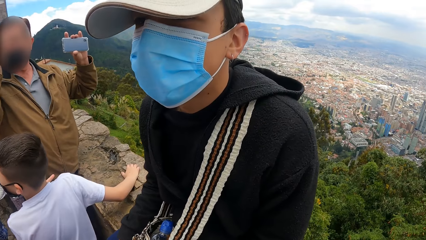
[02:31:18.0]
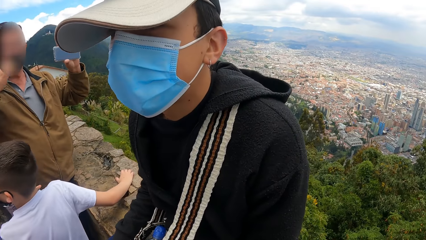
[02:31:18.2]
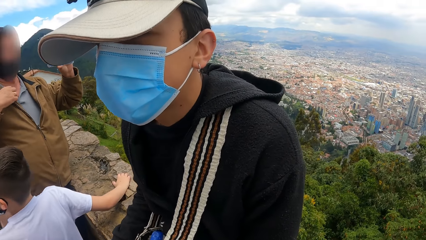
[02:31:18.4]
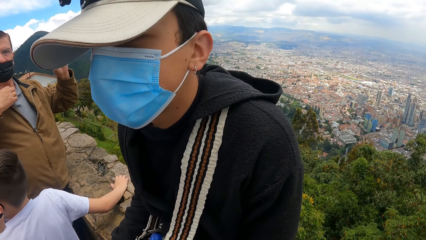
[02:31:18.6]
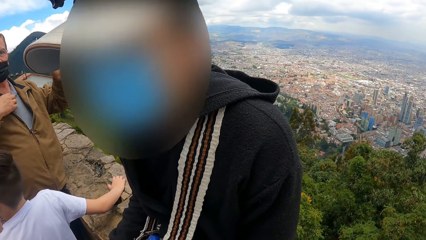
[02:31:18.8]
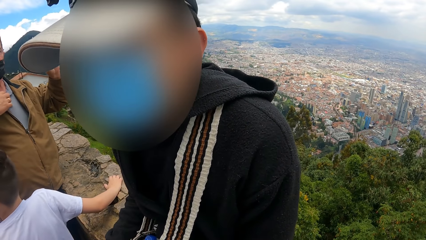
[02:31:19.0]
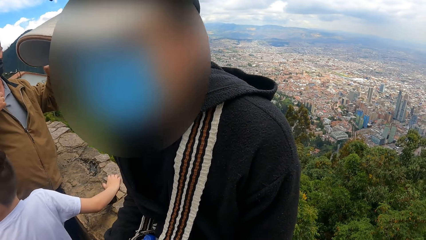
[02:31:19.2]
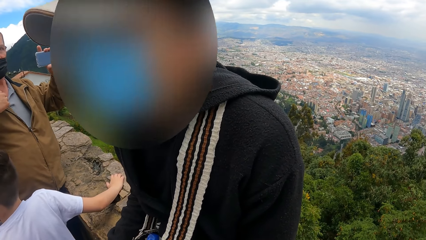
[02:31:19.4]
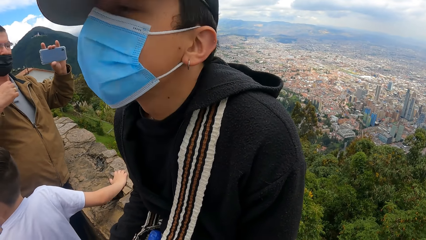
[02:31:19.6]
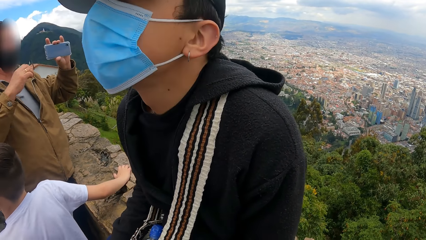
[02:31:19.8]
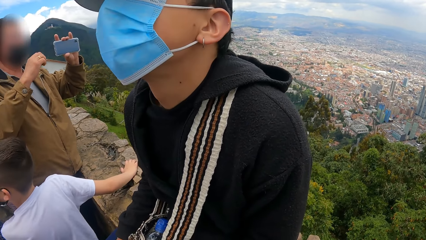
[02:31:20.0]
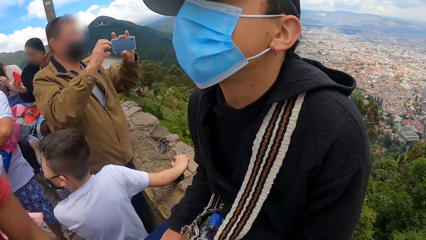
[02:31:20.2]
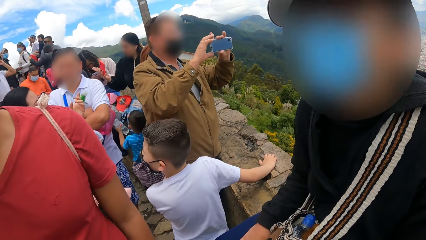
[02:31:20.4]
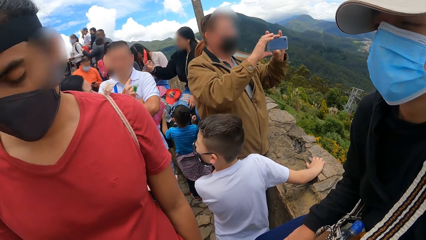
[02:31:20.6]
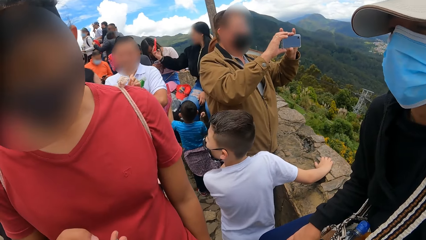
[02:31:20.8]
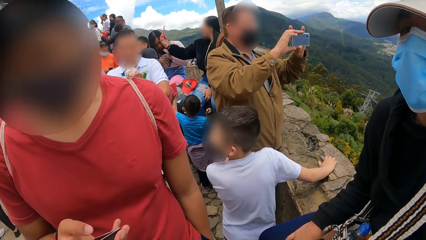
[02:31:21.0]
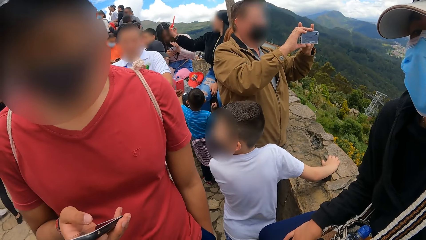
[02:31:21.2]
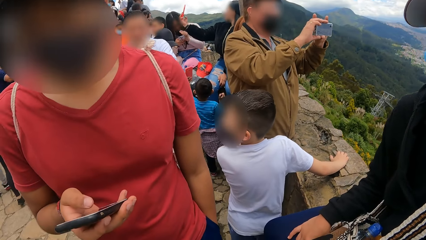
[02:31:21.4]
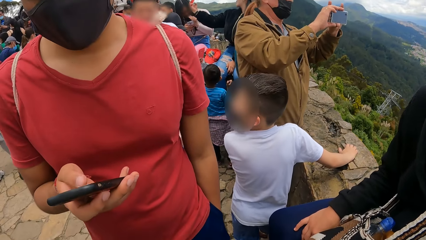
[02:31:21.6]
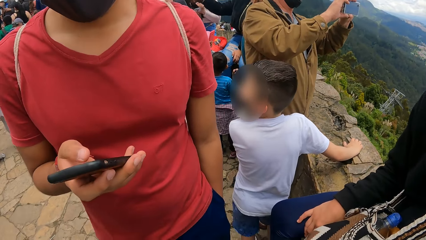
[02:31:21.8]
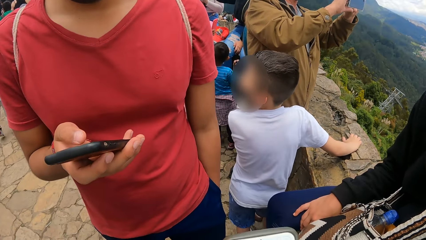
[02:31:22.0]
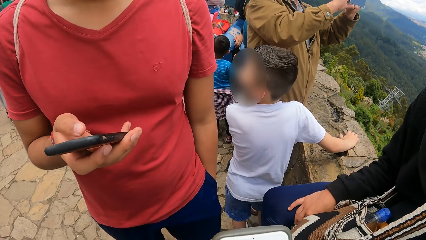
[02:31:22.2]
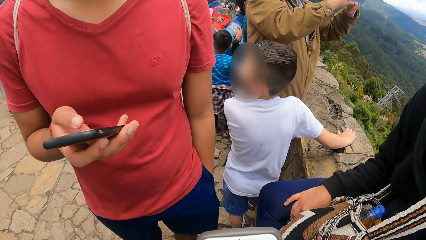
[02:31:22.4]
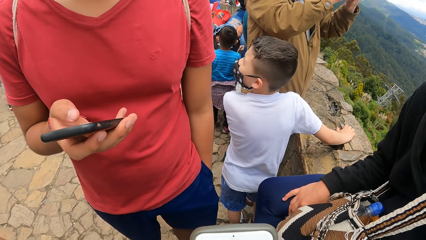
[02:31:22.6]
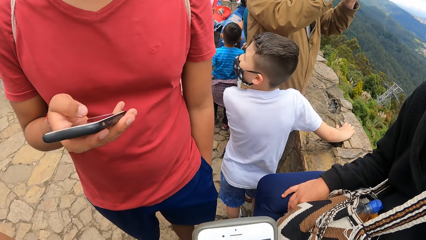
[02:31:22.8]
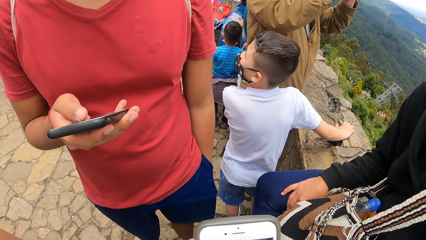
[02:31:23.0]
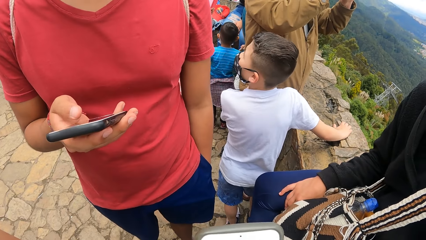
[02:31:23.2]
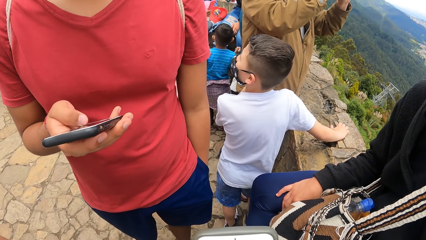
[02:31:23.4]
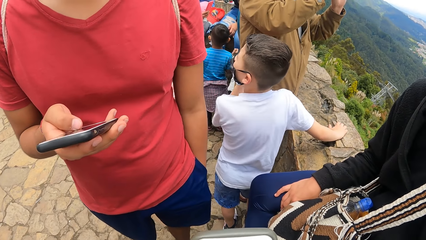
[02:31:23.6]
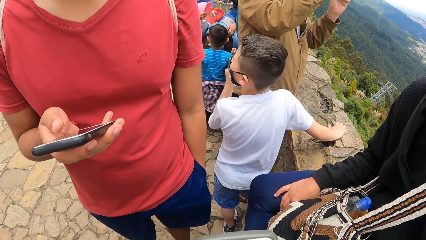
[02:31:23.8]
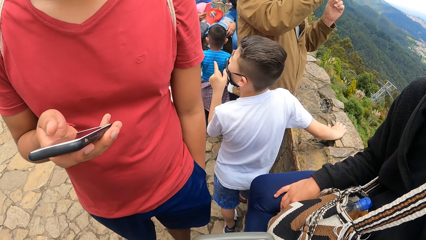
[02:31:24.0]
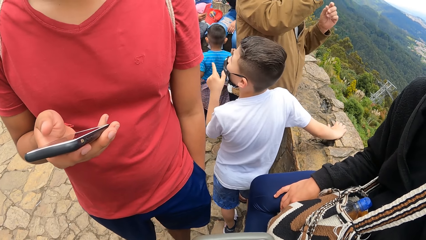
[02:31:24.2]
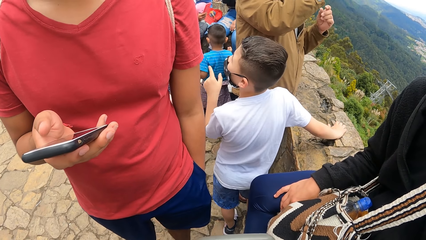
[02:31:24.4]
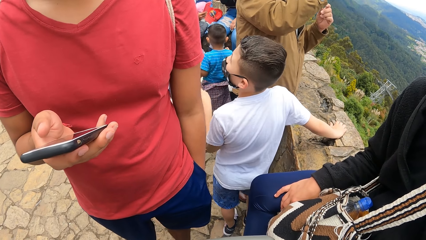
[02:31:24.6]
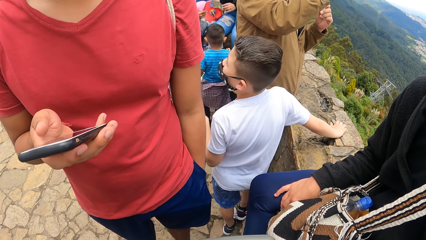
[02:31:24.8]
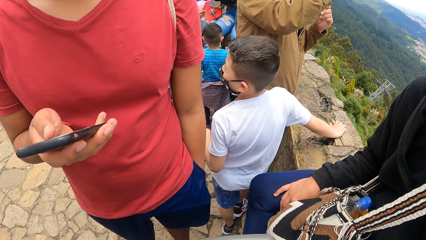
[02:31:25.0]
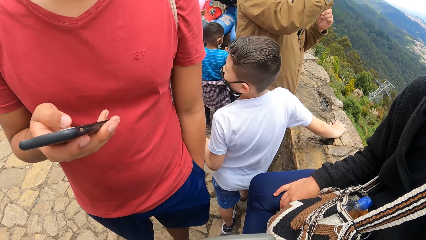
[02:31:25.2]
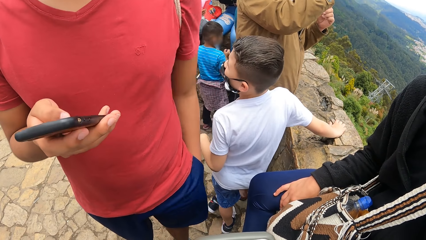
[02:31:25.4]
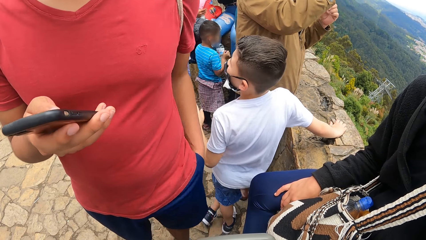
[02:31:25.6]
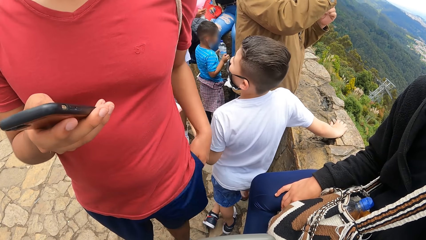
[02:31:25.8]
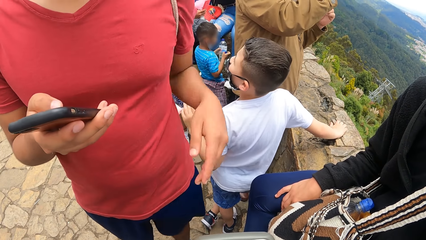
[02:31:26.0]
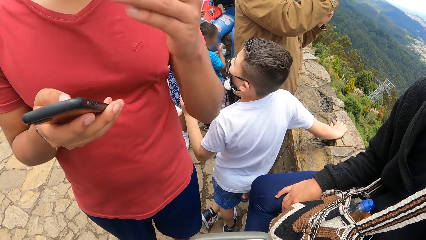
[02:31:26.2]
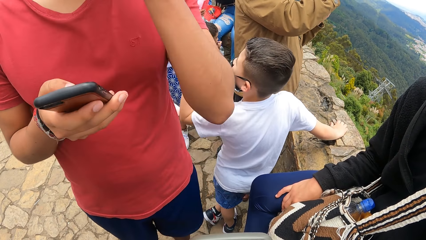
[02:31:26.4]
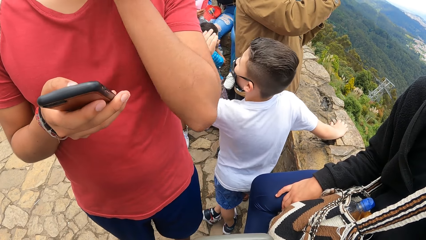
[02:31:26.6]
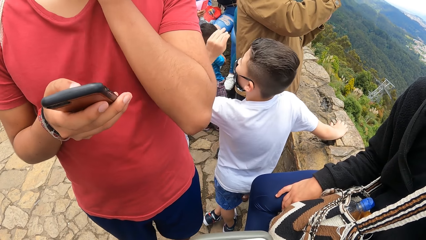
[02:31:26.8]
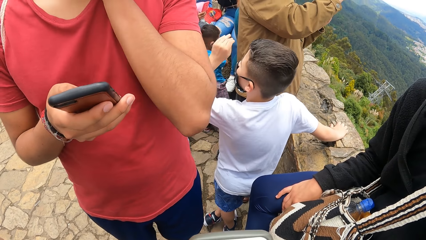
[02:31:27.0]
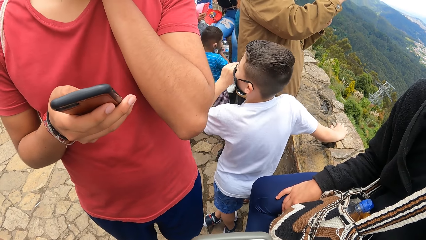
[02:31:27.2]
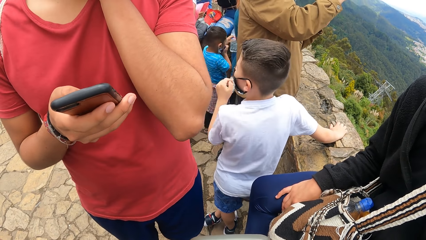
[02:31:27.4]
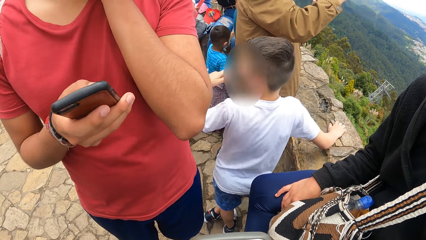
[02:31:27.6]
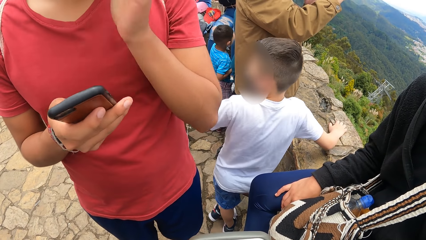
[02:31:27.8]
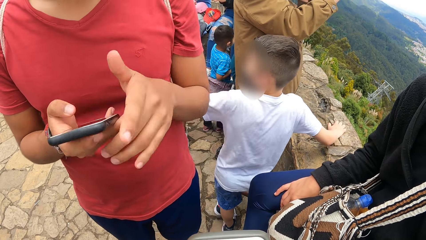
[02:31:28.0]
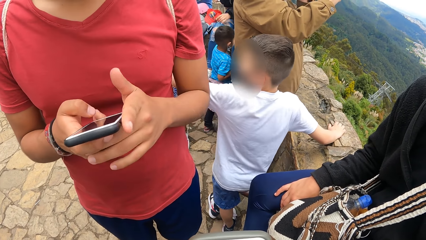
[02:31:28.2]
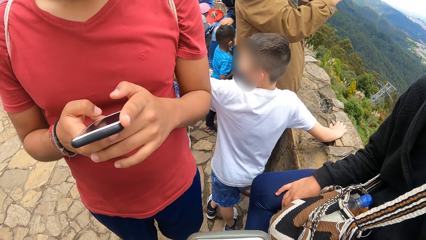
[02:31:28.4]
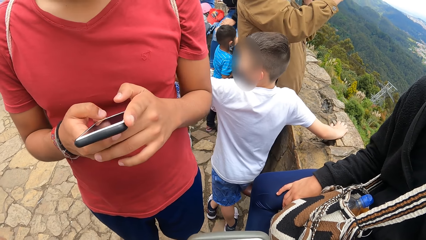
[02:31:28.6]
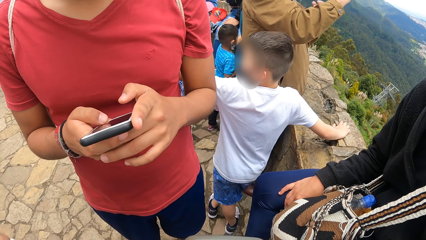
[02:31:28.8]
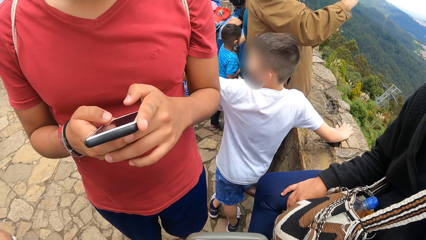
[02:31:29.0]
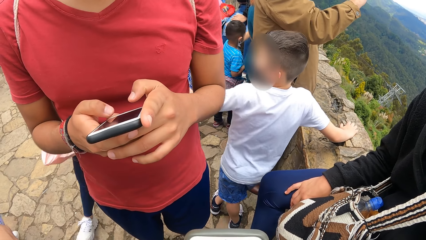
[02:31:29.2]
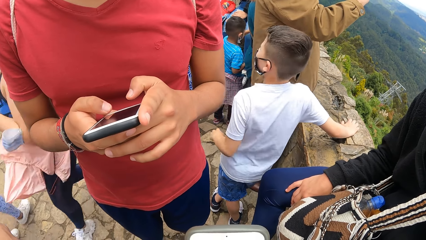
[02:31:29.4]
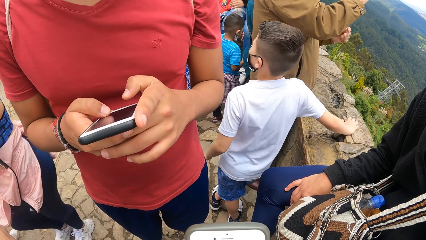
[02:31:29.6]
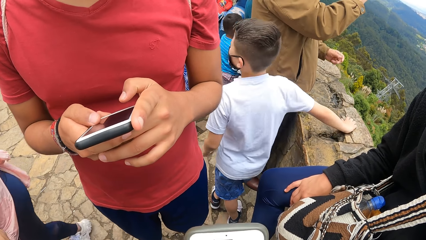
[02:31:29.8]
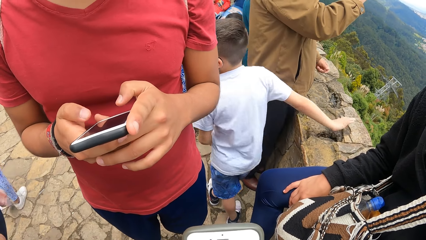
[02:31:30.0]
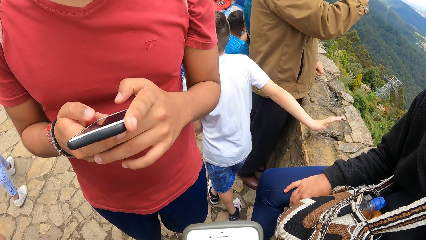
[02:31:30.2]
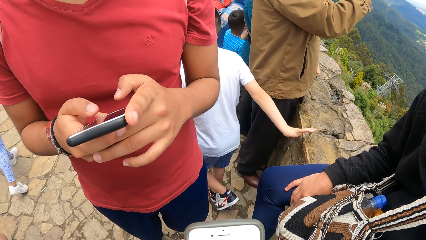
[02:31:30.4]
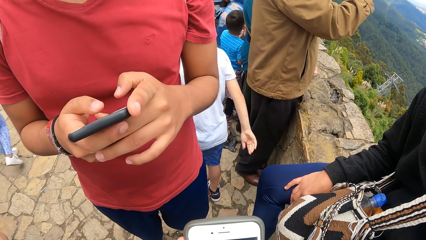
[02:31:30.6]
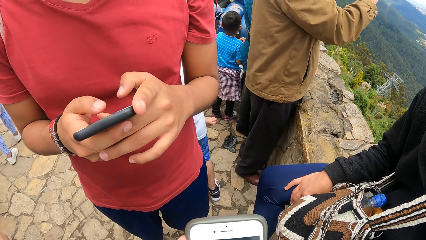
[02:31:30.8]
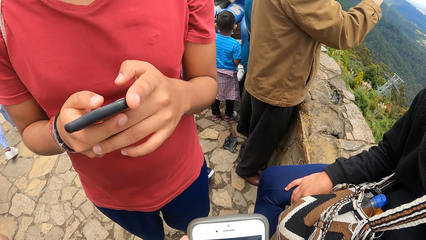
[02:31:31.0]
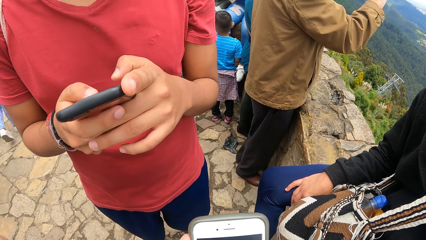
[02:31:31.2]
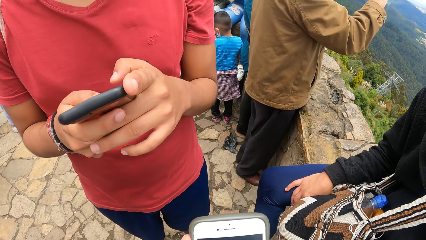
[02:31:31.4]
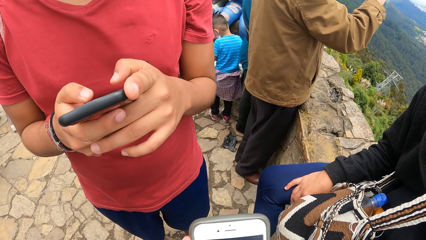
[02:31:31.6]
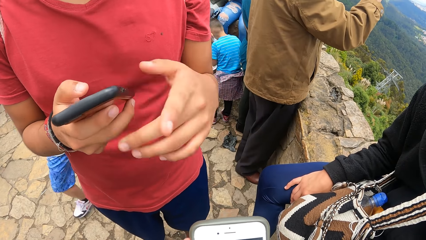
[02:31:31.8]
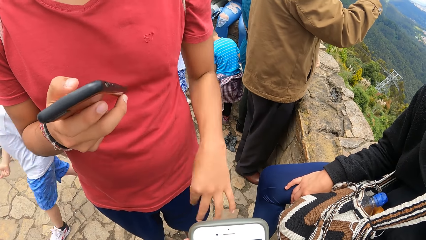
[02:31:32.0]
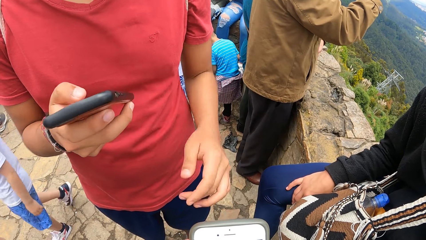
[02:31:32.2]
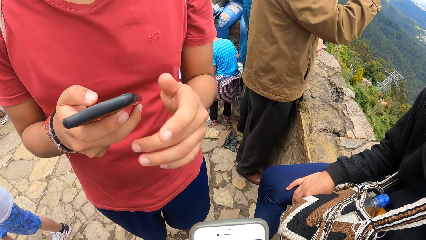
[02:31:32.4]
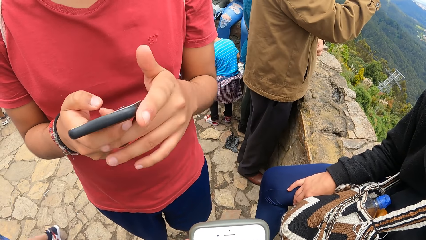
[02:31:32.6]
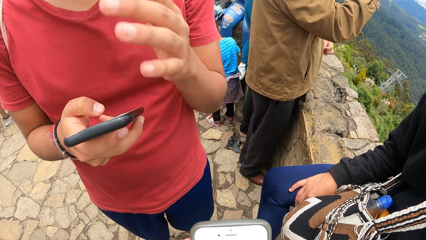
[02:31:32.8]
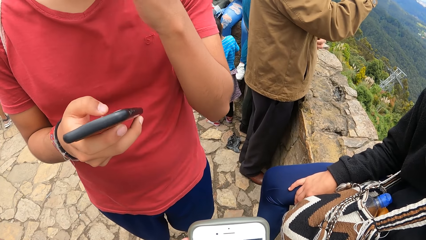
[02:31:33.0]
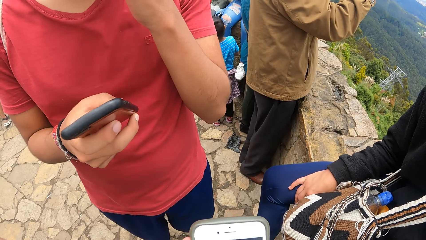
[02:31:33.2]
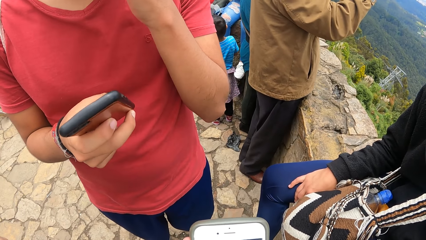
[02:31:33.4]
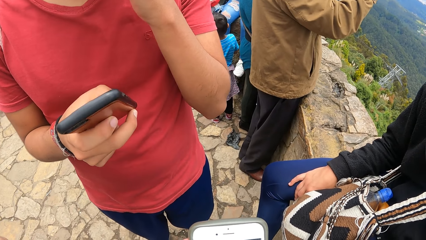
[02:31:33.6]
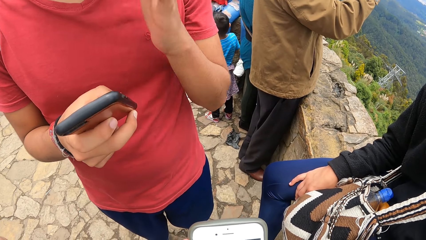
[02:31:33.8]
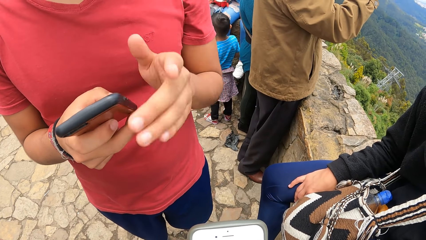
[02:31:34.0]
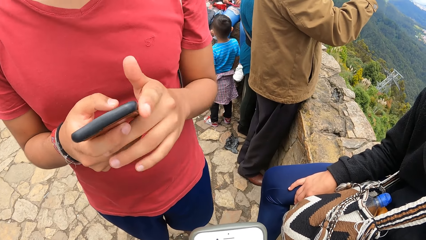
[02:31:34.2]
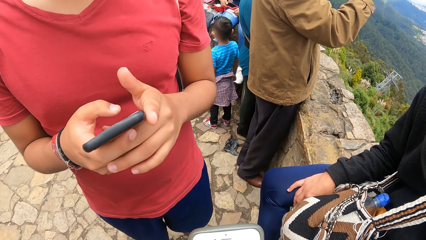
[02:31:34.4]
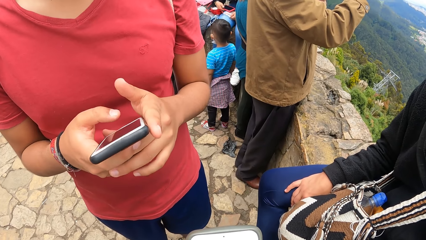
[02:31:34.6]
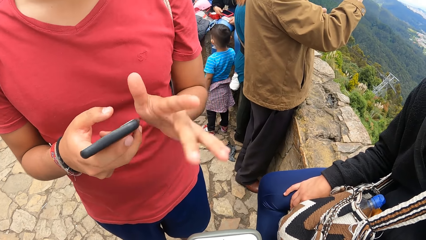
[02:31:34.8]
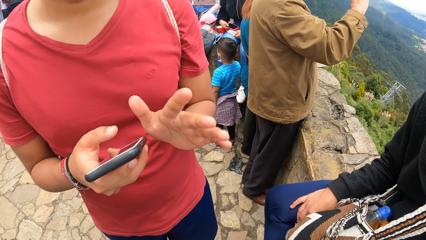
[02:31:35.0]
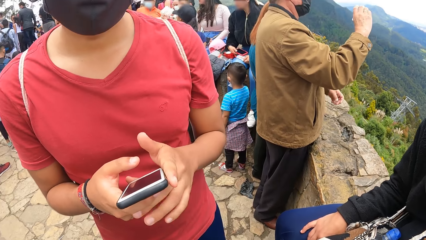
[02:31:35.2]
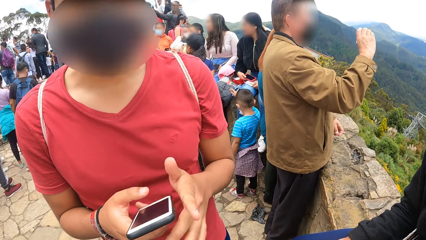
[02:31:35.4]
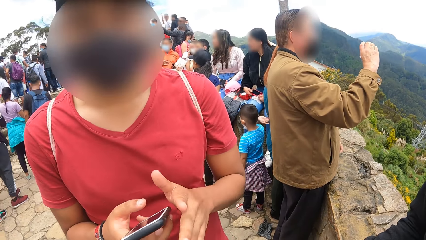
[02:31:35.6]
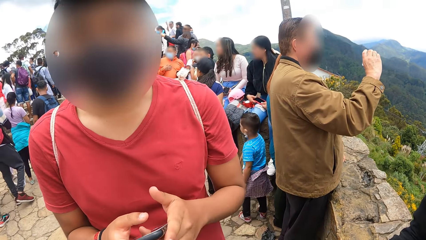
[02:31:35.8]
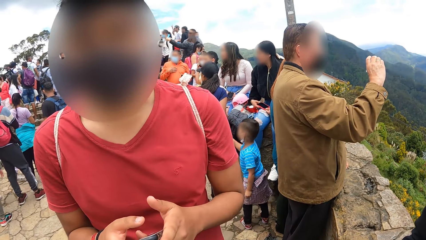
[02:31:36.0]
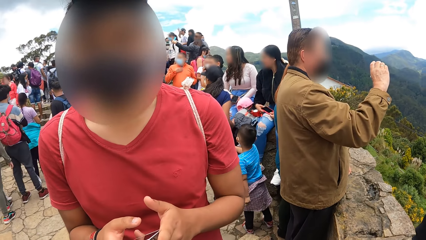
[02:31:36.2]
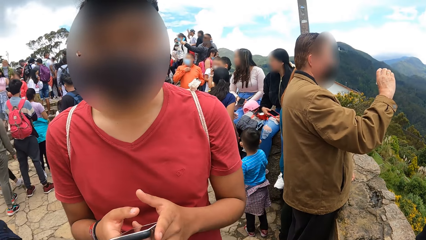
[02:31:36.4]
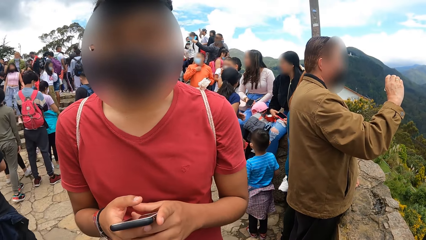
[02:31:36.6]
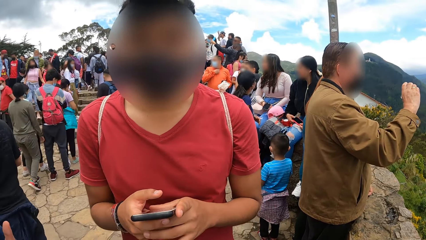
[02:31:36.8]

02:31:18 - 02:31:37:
The camera wearer looks around and speaks to a person. A man operates the phone in his right hand. The camera wearer looks around. The man scrolls his phone. The camera wearer holds their phone. The man removes his hand from his pocket, touches his face with his hand, touches his phone using both hands, and dials his phone. The camera wearer dials their phone. The man shakes his hand, holds the phone using both hands, holds his mouth using his hand, and holds his phone using both hands. The man interacts with the camera wearer. The man gestures using his hands.
